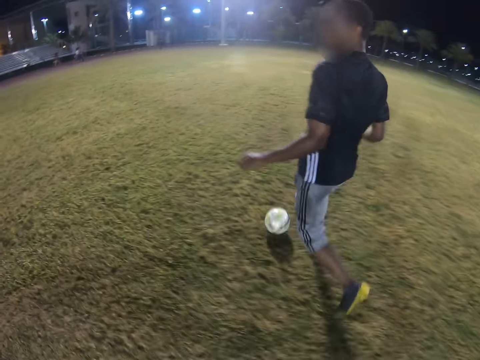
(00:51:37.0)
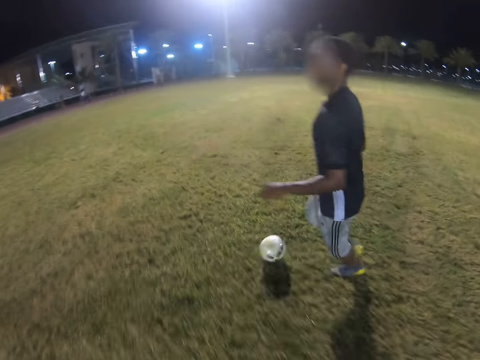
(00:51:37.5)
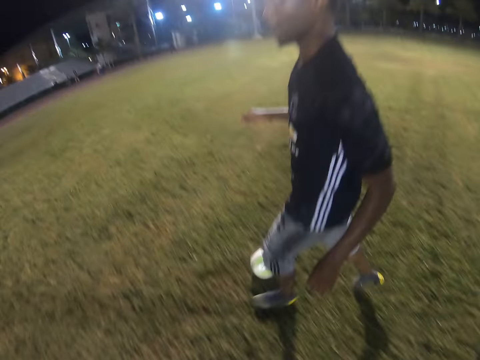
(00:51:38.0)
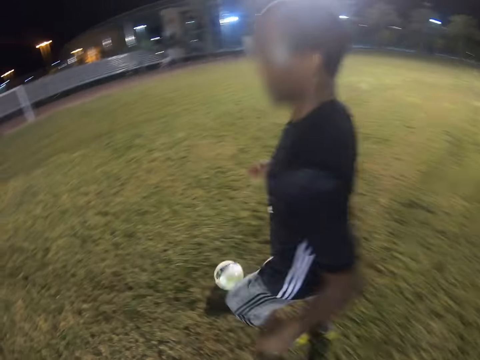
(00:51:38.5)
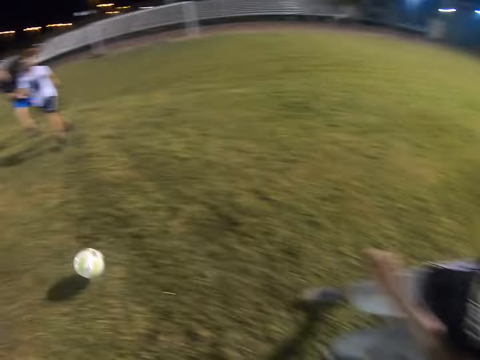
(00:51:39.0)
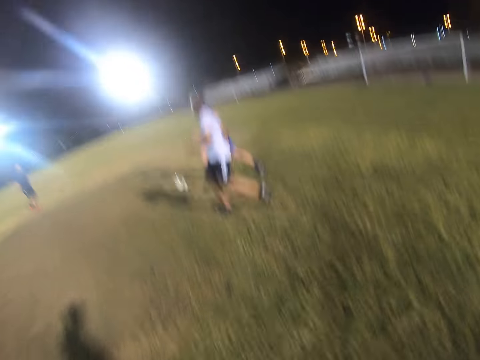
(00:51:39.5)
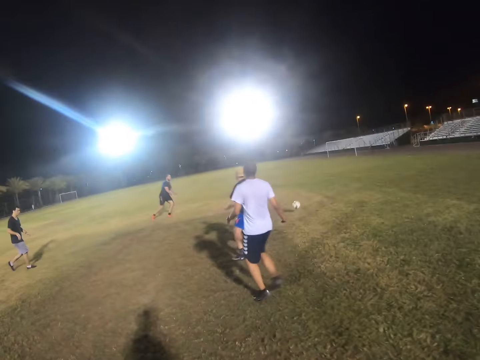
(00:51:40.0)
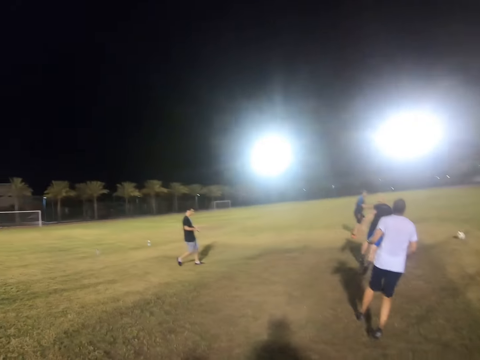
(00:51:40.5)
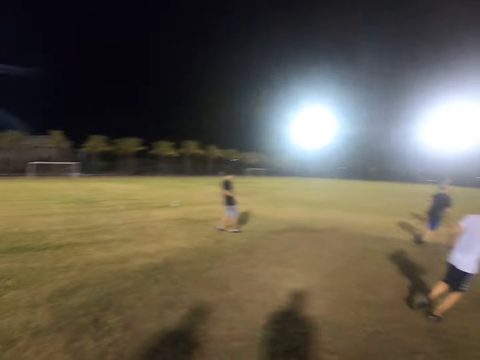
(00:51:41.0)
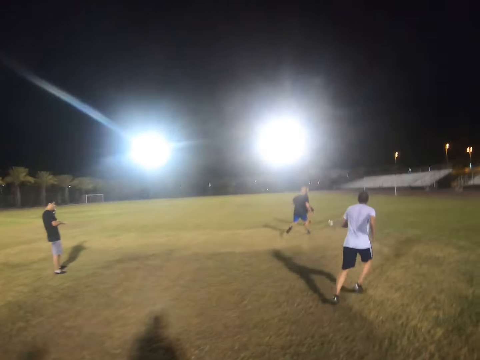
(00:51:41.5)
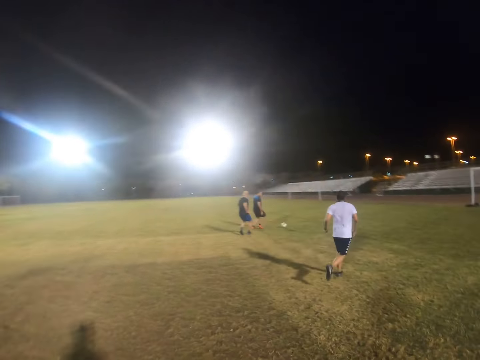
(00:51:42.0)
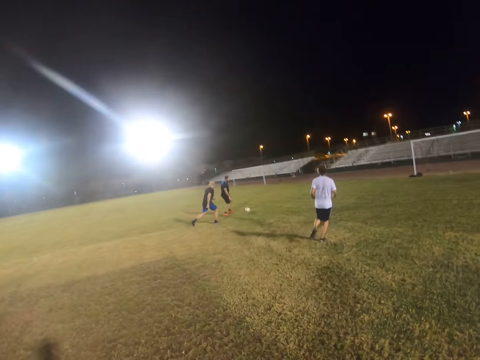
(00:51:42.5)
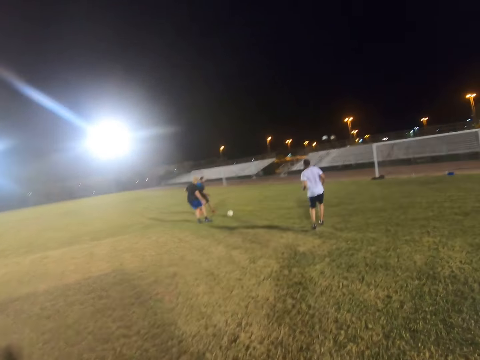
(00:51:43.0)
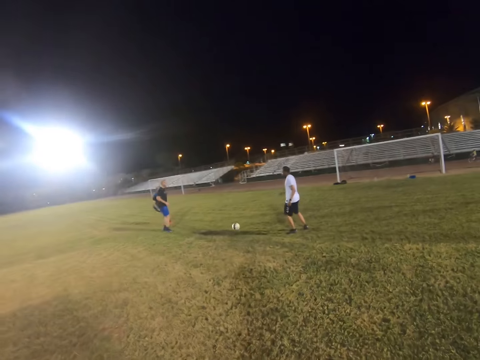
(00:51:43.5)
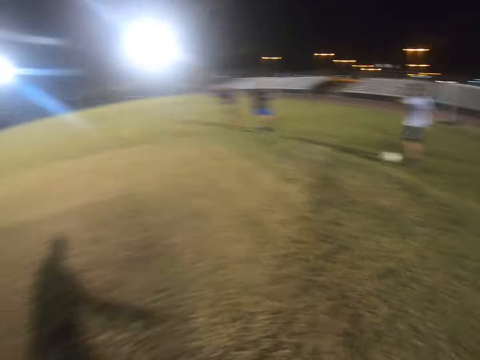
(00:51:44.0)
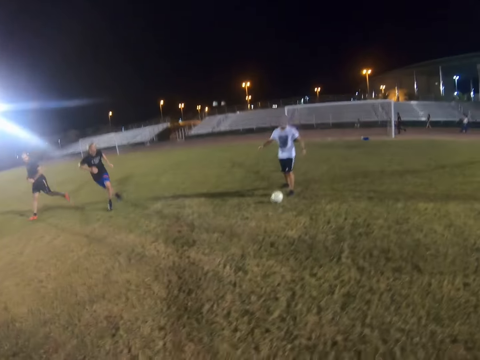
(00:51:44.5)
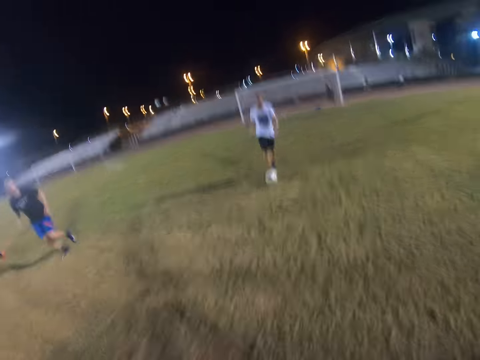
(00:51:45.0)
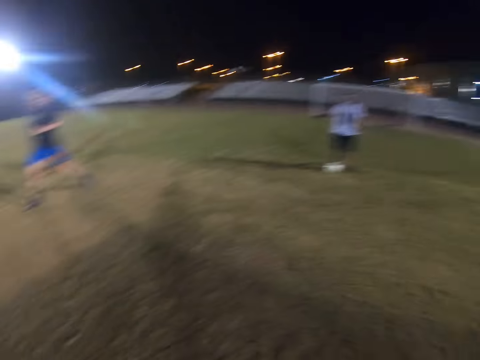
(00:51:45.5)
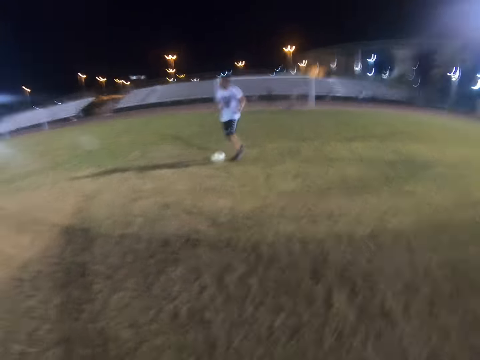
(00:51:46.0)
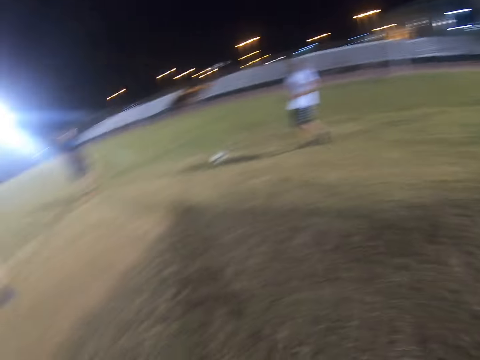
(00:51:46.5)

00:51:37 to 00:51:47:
The camera wearer runs towards the ball. A player passes the ball to another player. The camera wearer walks on the field. The other player hits the ball.

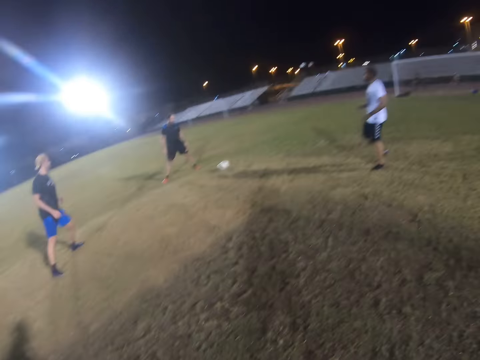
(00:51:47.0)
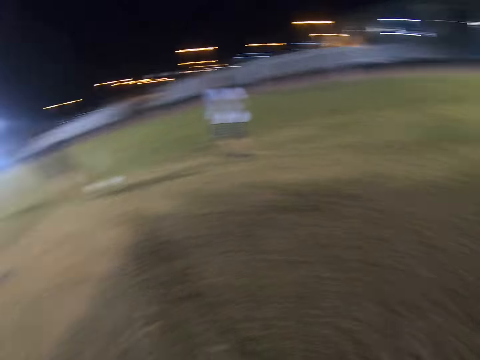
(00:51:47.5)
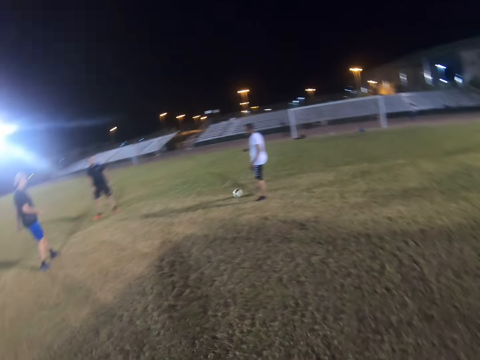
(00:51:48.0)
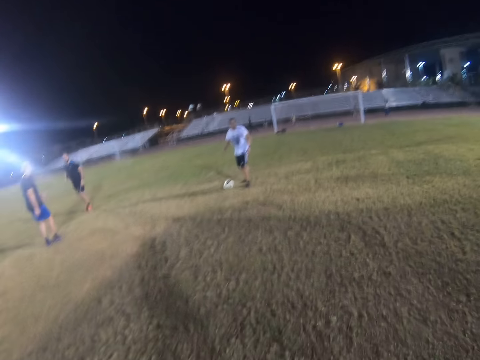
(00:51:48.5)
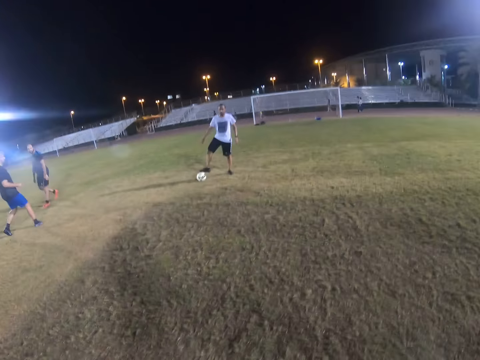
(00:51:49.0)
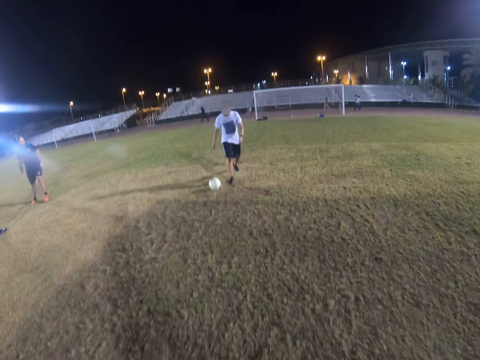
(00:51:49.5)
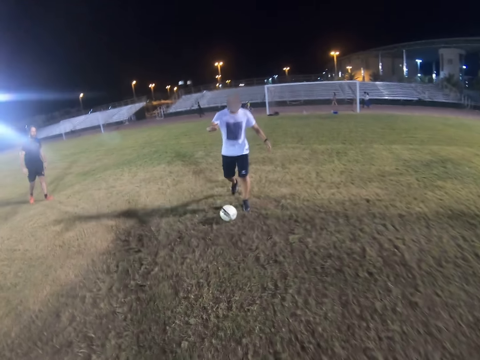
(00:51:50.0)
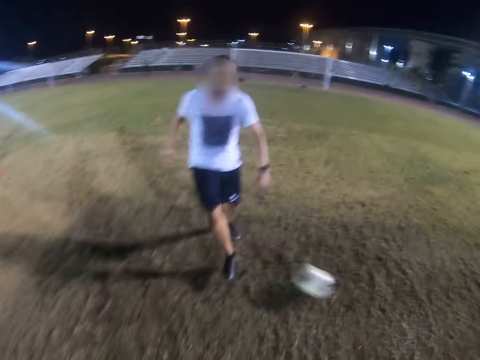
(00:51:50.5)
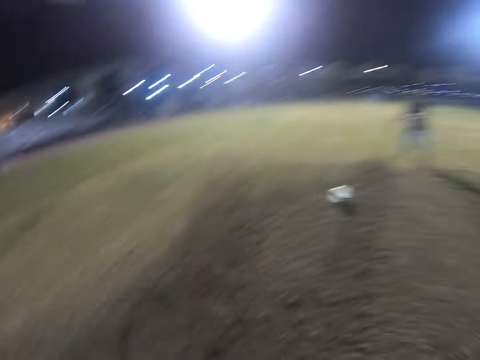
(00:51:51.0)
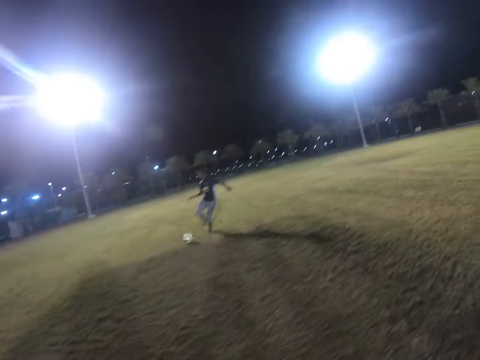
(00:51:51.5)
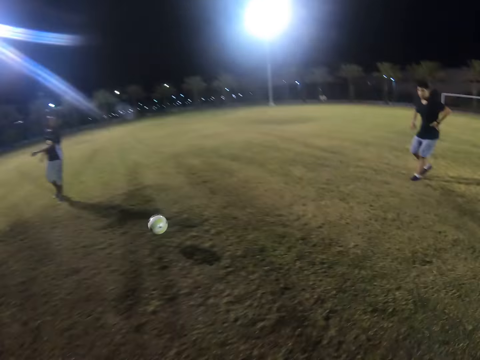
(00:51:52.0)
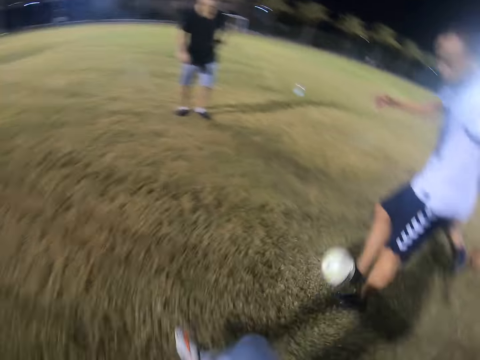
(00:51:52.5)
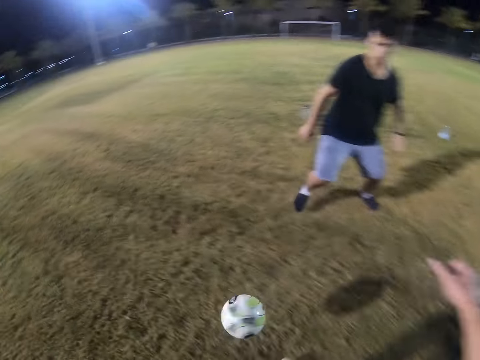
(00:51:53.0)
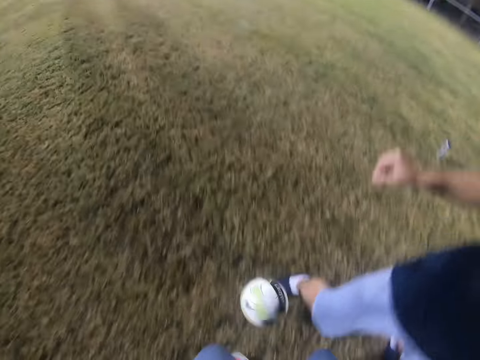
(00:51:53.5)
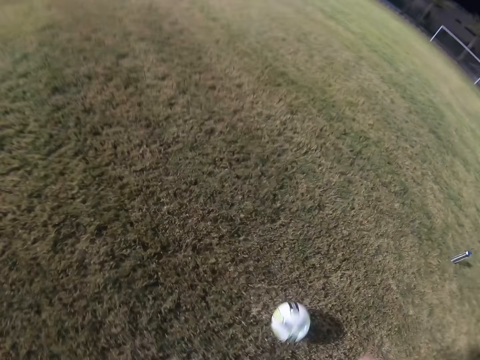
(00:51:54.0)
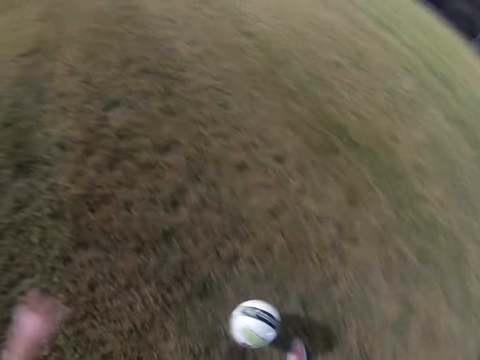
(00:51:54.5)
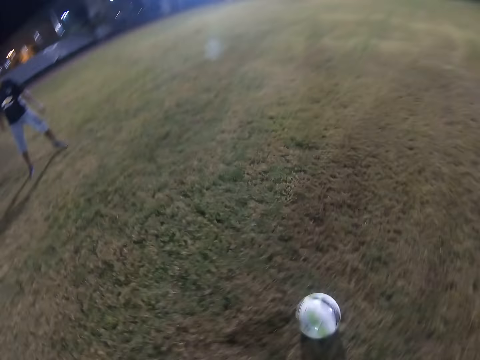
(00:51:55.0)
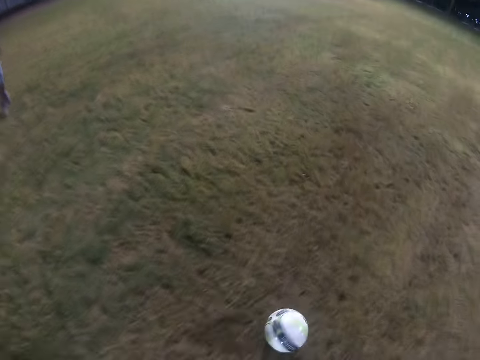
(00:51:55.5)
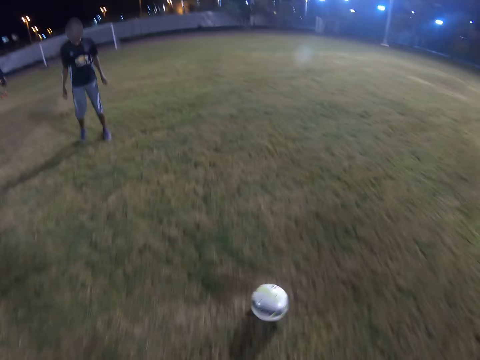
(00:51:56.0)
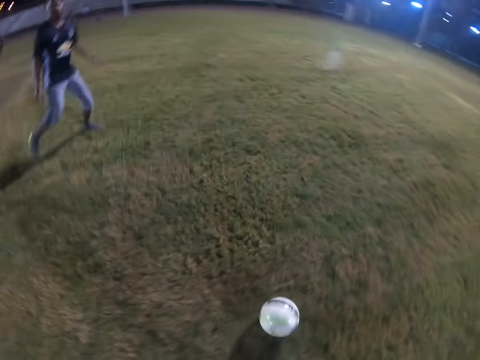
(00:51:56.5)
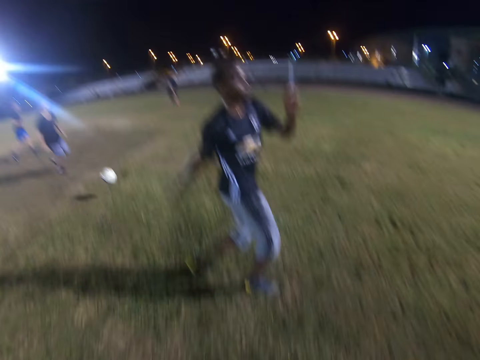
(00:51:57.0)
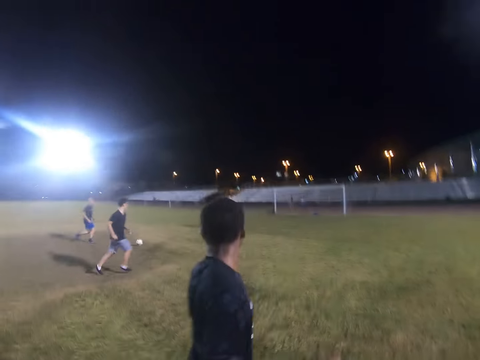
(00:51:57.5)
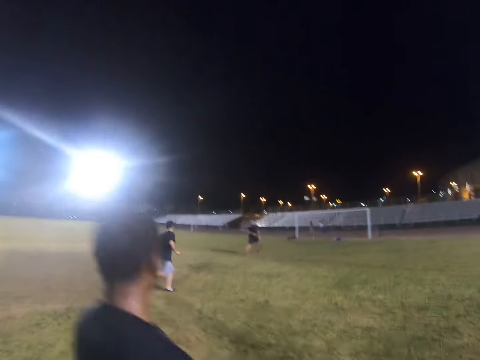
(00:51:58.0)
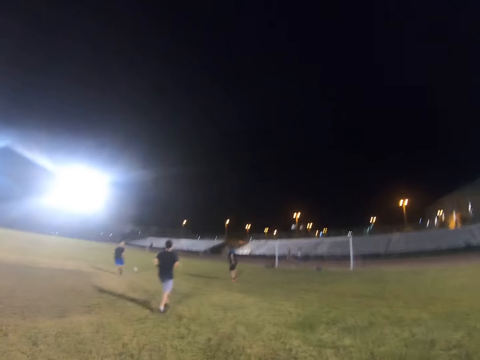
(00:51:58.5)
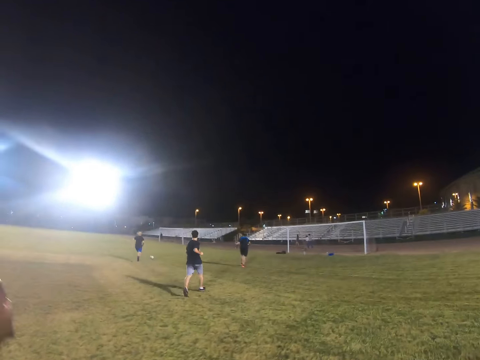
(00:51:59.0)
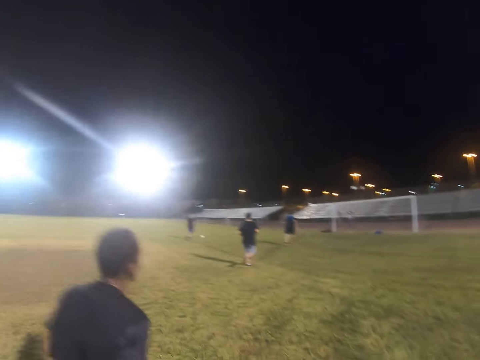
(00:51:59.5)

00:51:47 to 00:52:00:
The camera wearer looks around the field. A player hits the ball. The camera wearer runs towards the ball. Another player hits the ball. The camera wearer kicks the ball. Another player hits the ball.

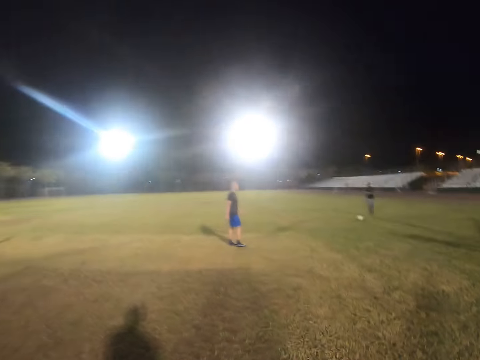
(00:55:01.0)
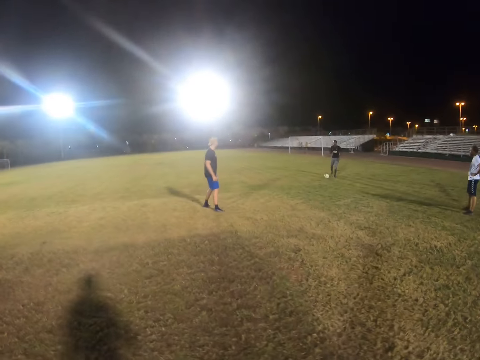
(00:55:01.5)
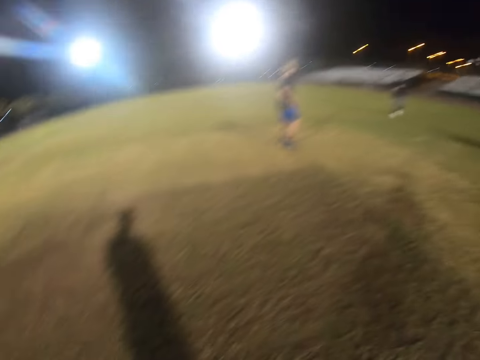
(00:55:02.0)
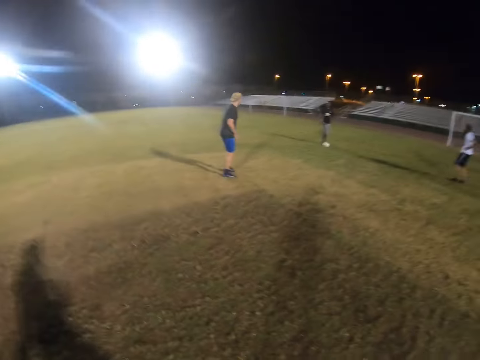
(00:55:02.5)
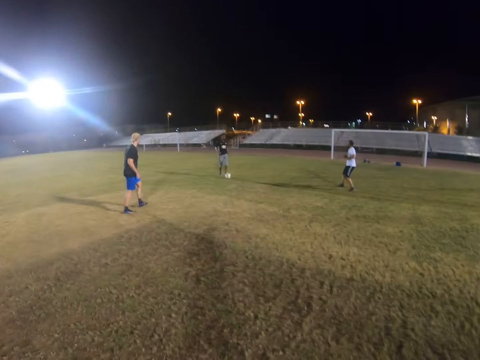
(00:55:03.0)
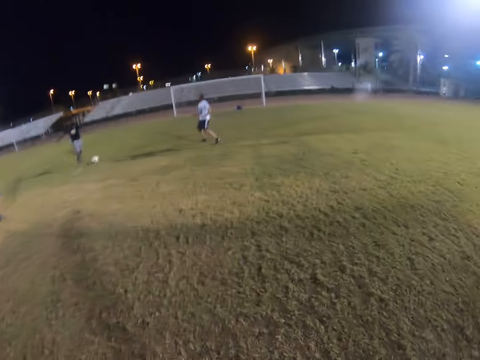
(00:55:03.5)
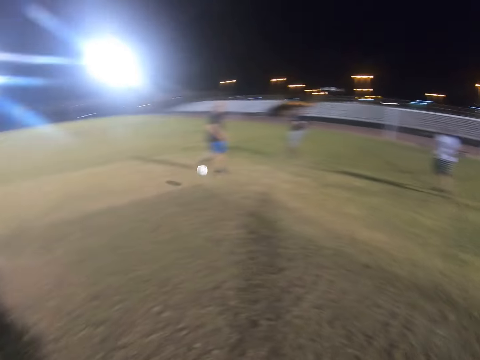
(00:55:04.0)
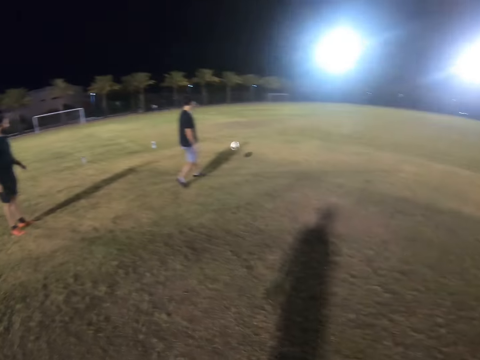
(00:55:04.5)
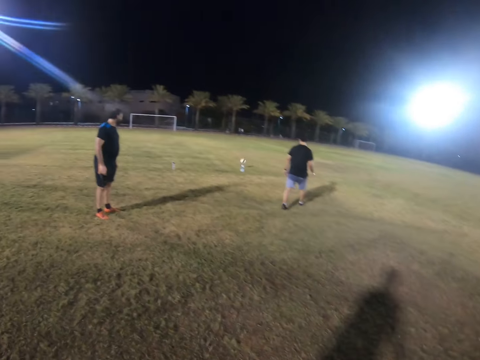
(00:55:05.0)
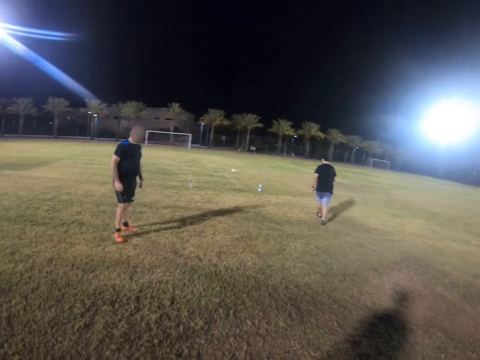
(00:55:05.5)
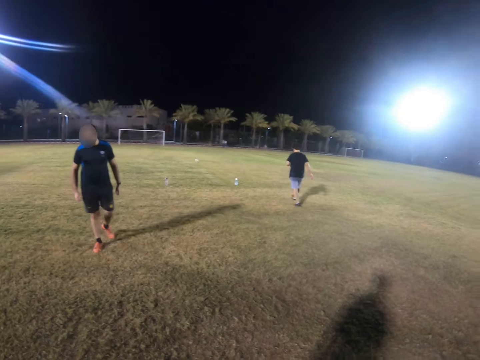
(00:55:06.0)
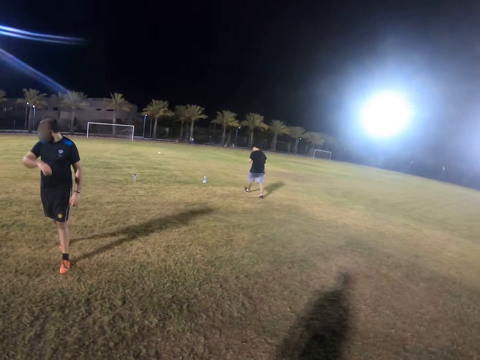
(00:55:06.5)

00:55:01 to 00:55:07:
The camera wearer walks. A player hits the ball.
